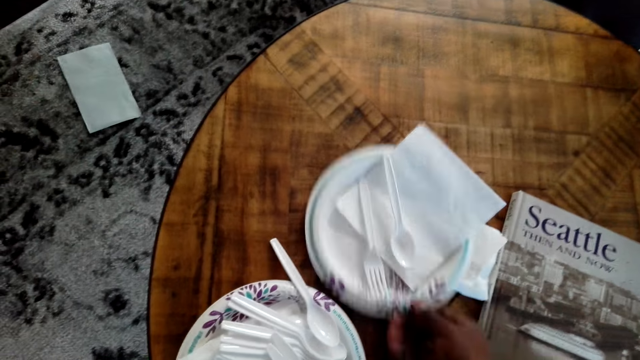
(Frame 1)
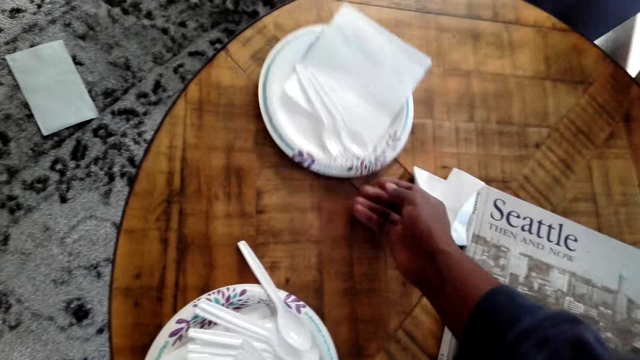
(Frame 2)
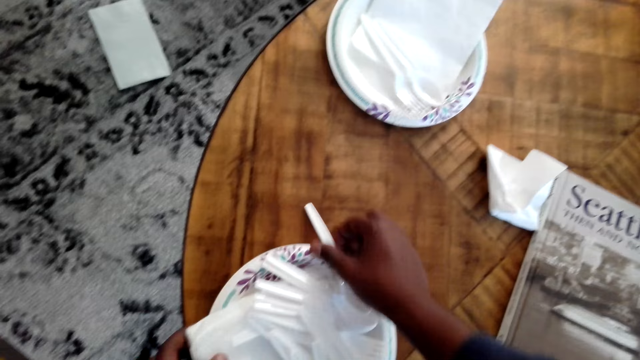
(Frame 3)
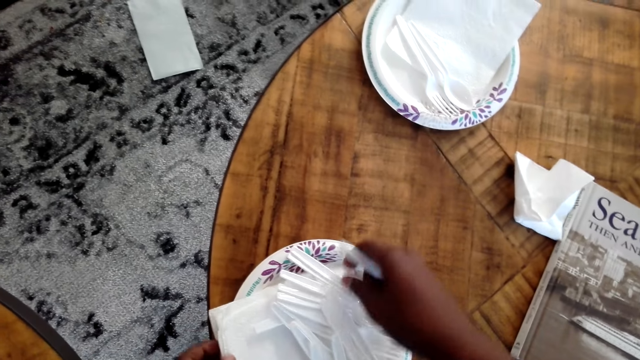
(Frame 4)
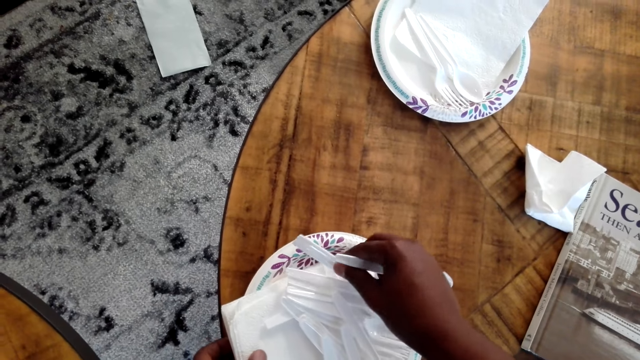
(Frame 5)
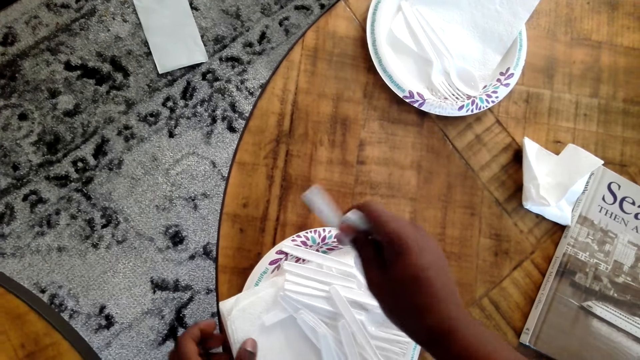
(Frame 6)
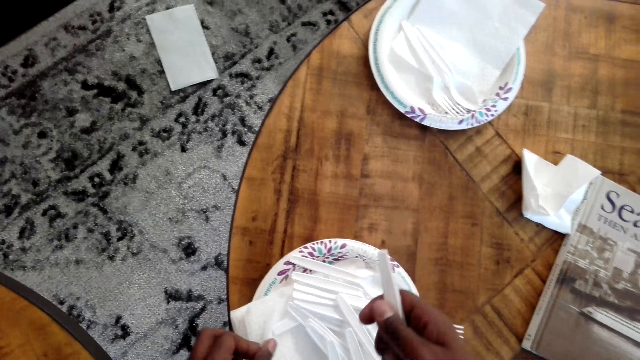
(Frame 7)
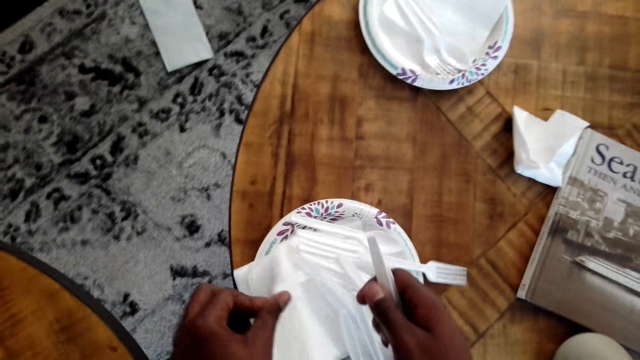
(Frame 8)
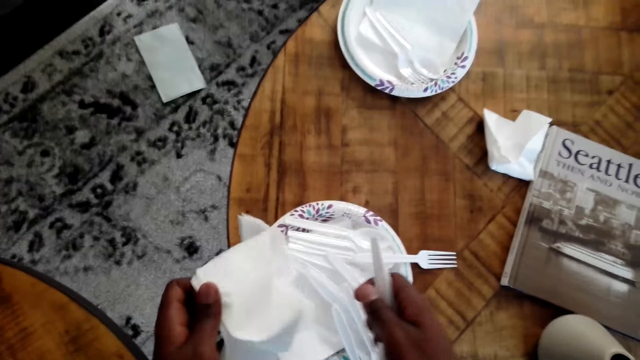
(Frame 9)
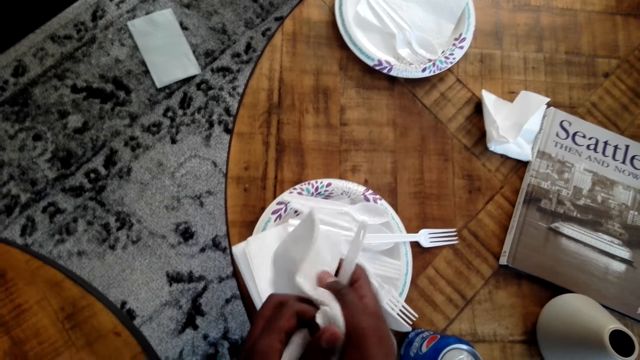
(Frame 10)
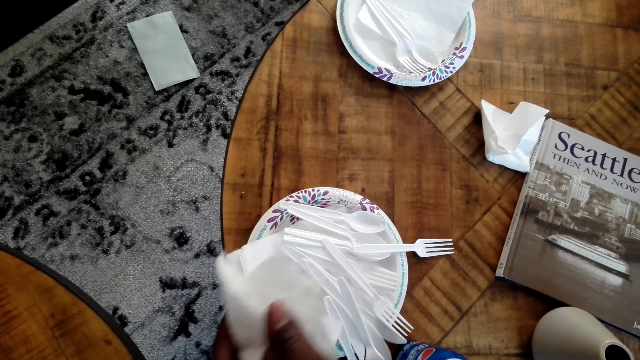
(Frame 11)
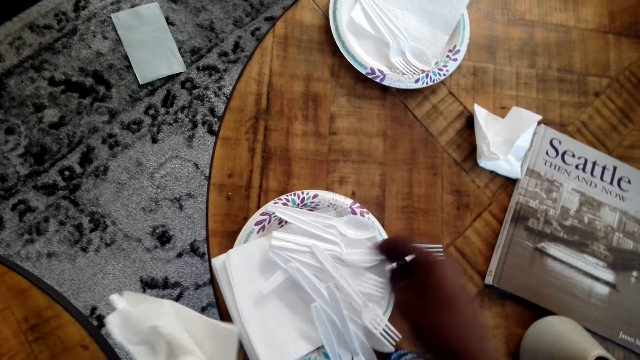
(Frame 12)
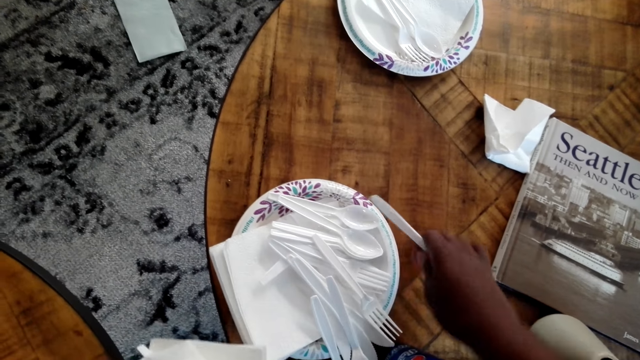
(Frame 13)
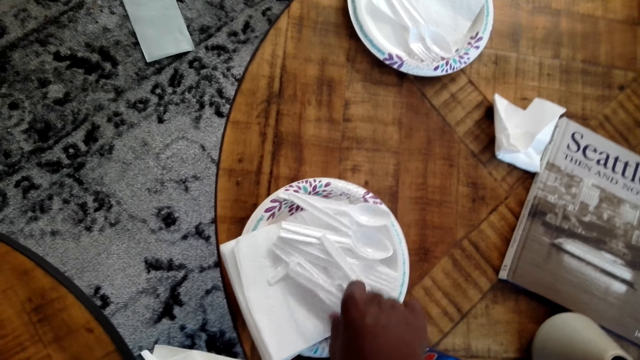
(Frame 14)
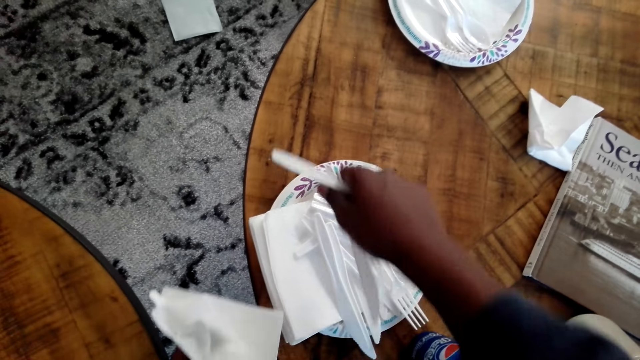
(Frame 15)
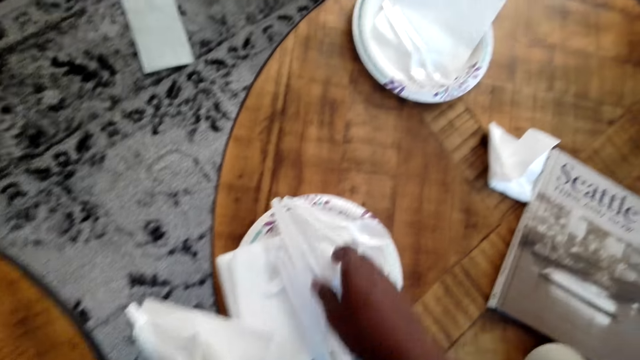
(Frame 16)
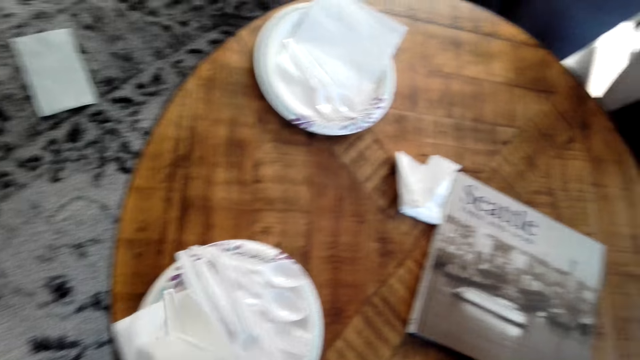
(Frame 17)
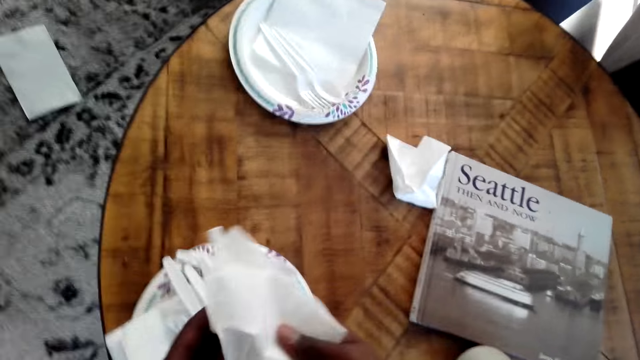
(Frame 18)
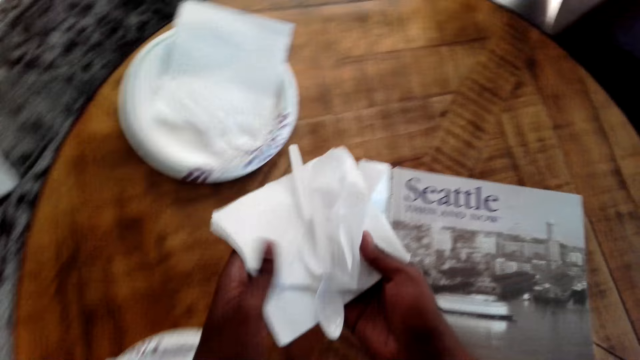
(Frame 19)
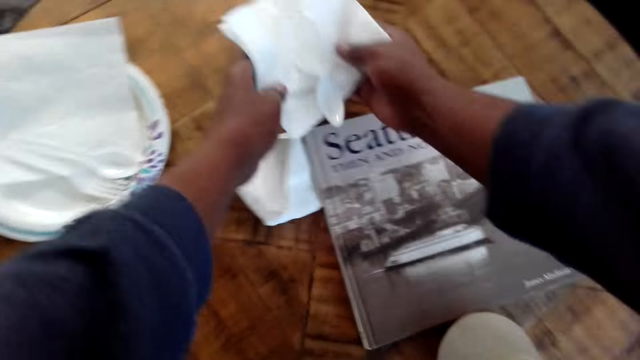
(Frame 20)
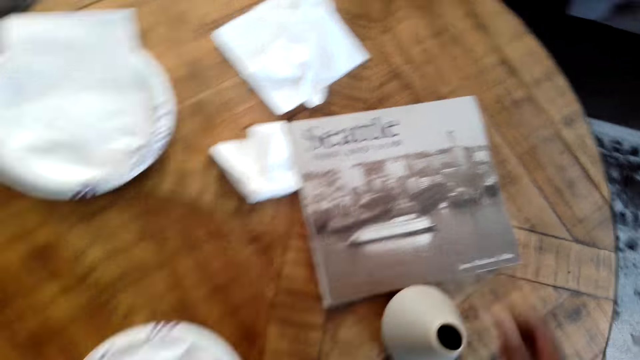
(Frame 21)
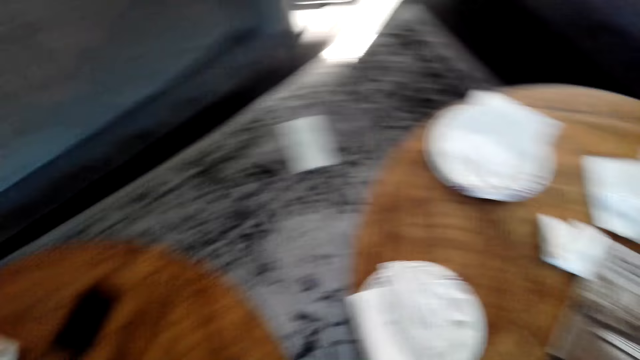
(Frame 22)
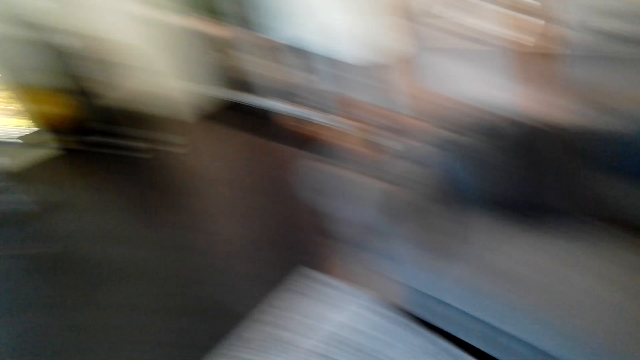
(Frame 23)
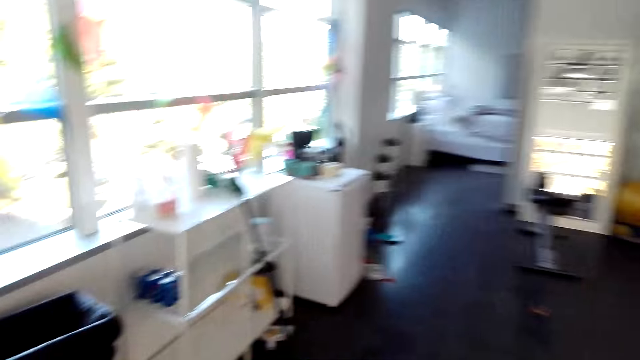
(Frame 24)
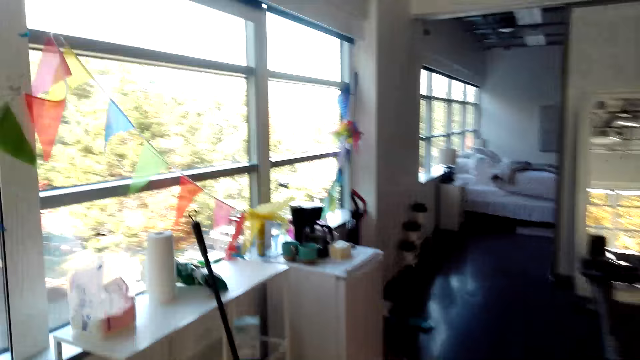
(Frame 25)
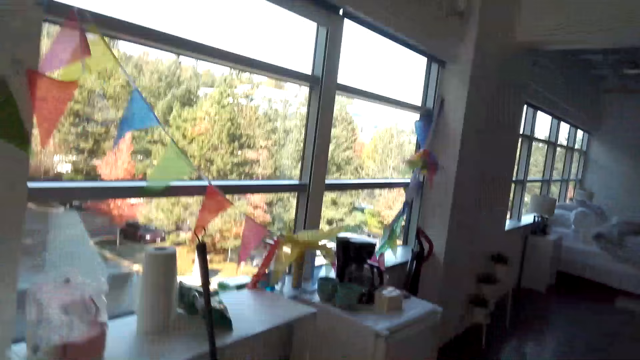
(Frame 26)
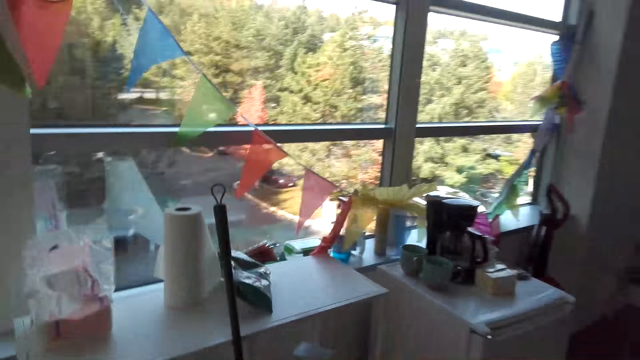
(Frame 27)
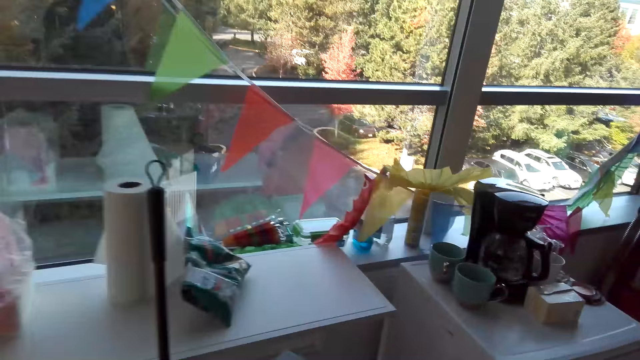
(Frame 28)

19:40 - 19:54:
The camera wearer puts the spoon on the plate. They move a plastic plate with a serviette and a plastic spoon. They pick the plastic spoon. They pick the serviette. They fold the plastic spoon in the serviette. They put the serviette on the table. They walk around the house.

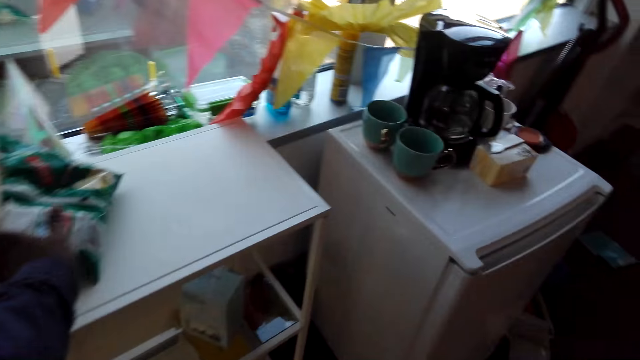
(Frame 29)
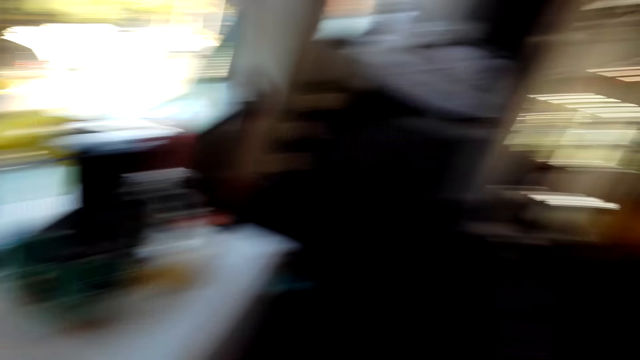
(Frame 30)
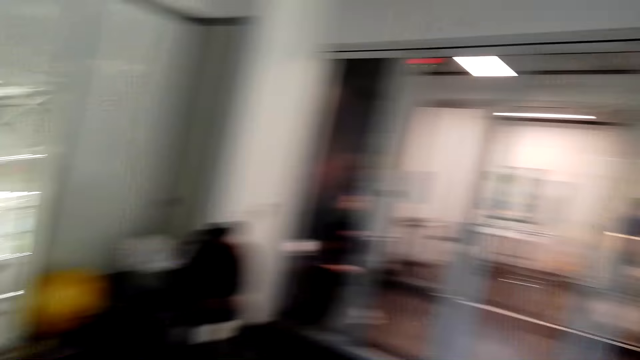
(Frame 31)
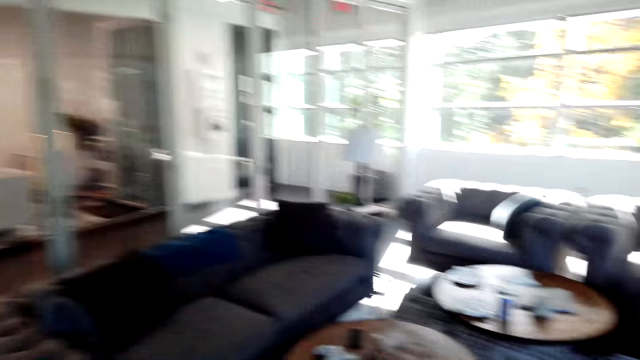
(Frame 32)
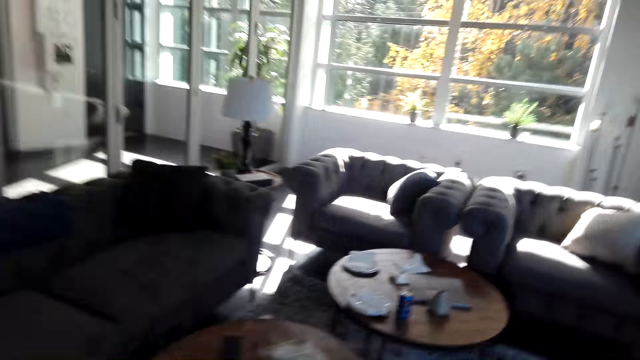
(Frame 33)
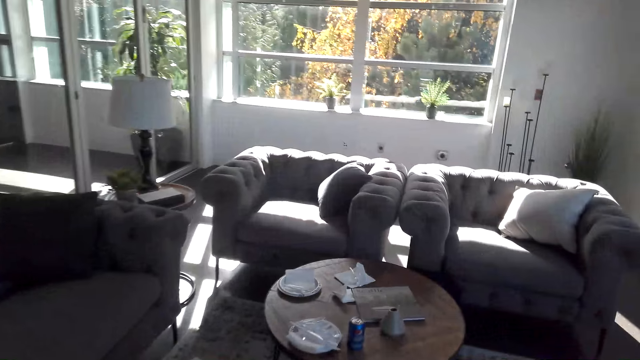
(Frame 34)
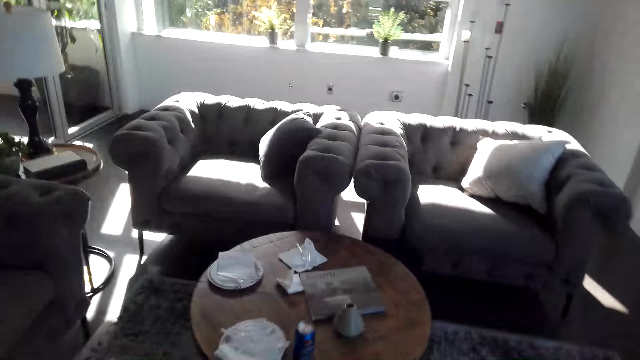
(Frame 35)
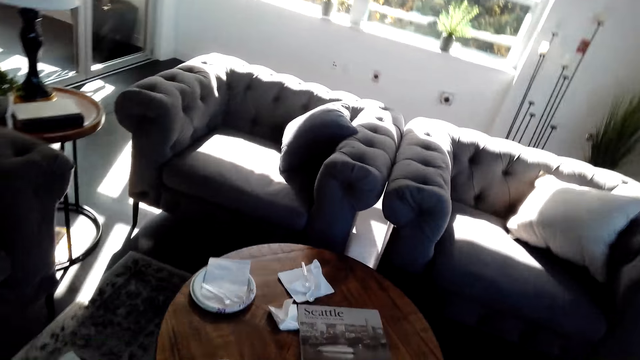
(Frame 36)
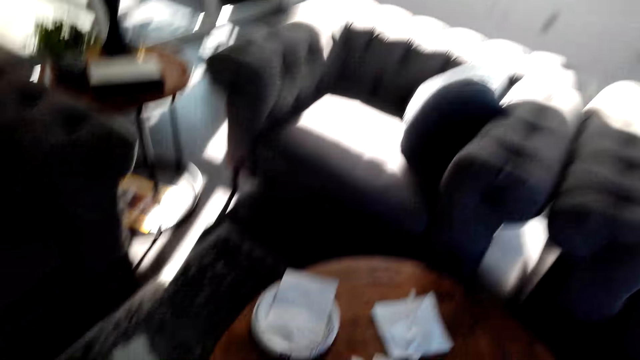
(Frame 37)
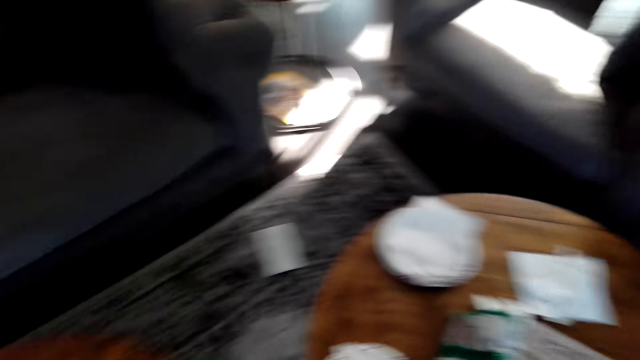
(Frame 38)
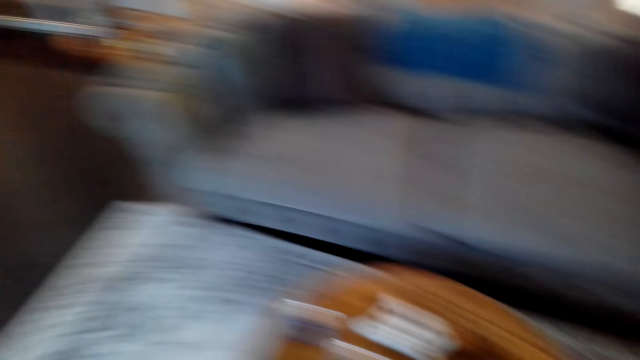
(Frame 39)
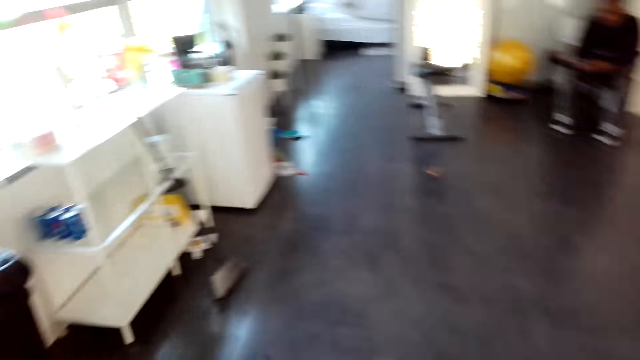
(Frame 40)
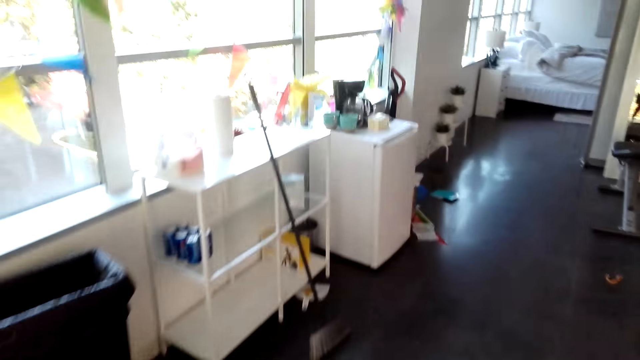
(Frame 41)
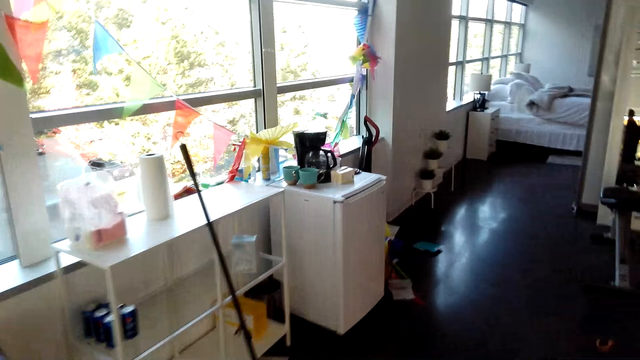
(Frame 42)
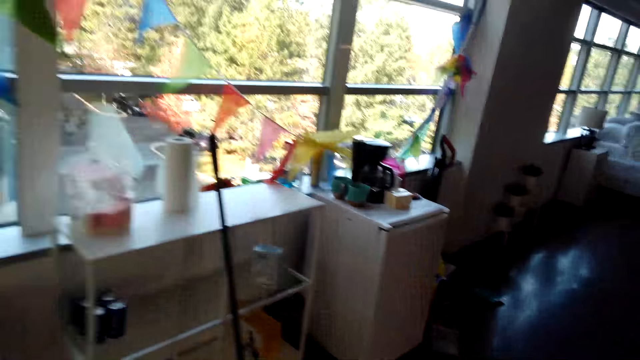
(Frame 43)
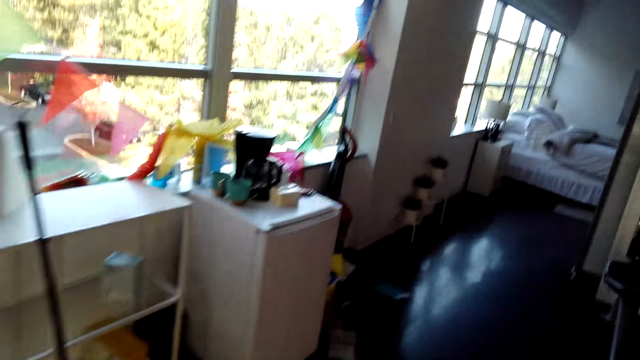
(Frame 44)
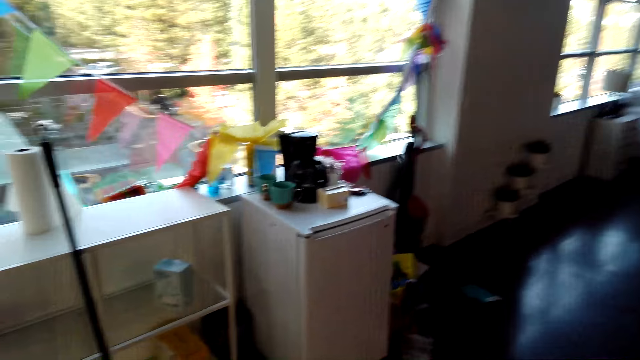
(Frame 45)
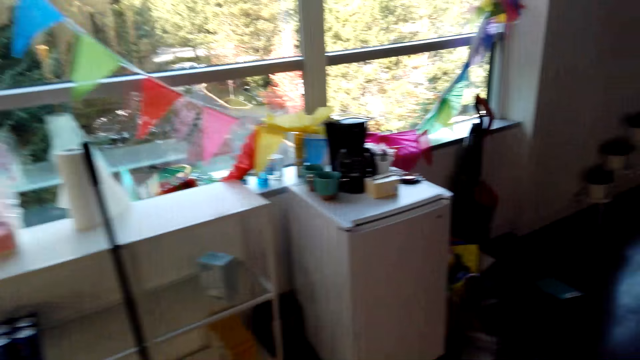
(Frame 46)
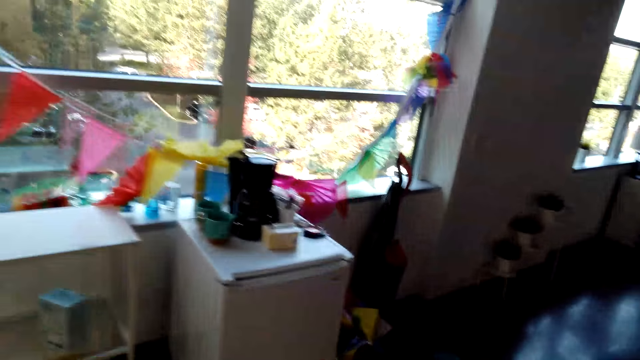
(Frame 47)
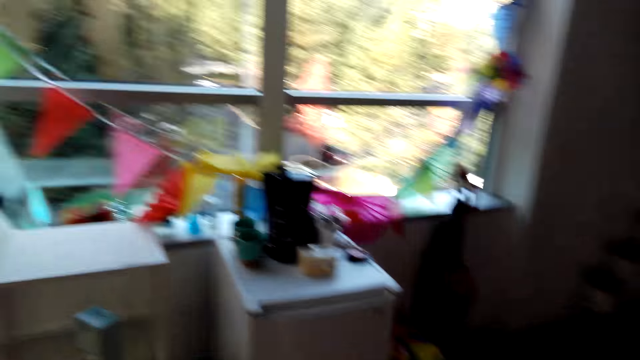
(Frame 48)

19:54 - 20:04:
The camera wearer picks something from the desk. They walk around the house. They put something on the table. They walk around the house.
